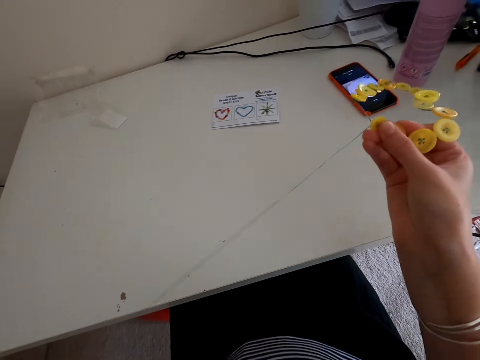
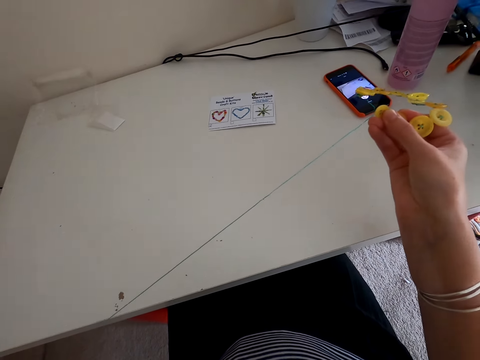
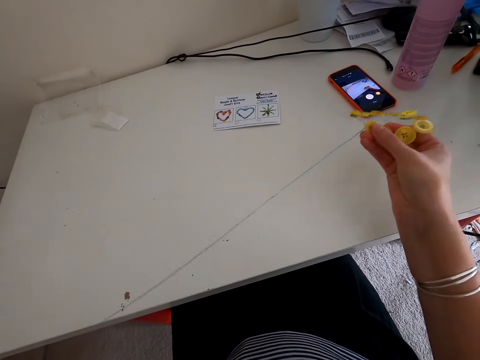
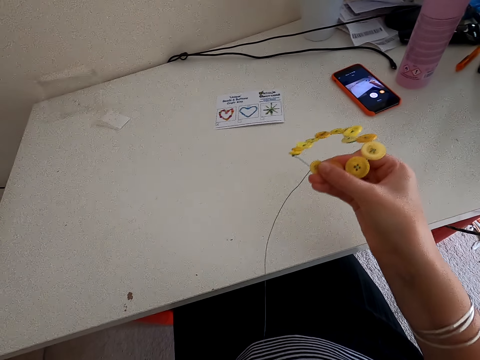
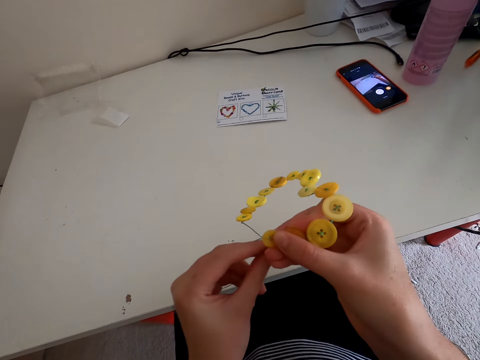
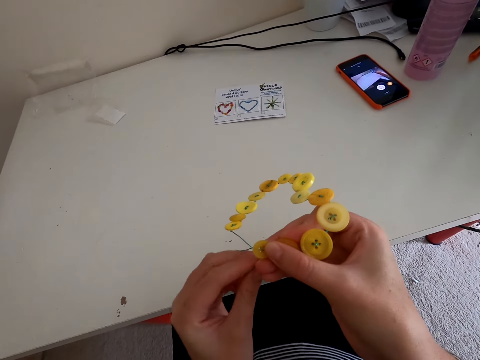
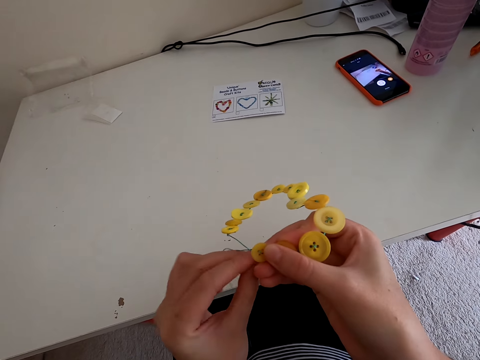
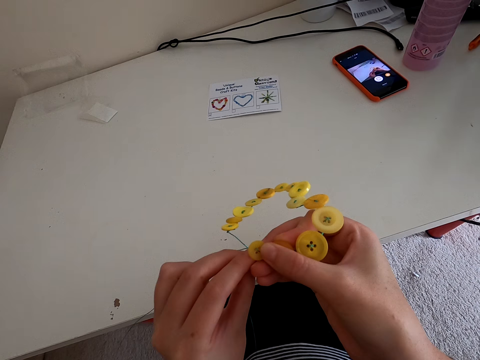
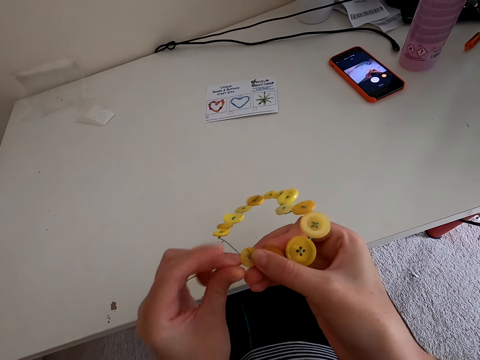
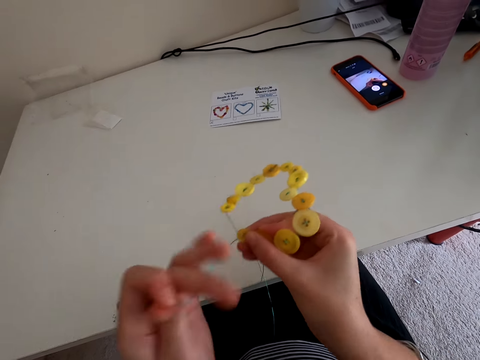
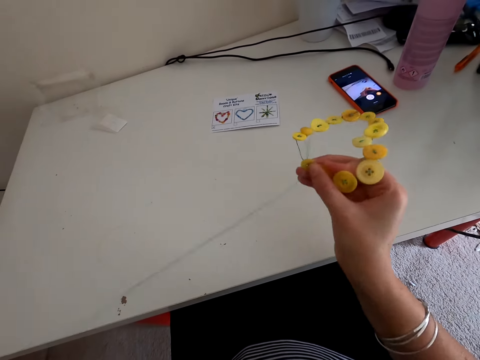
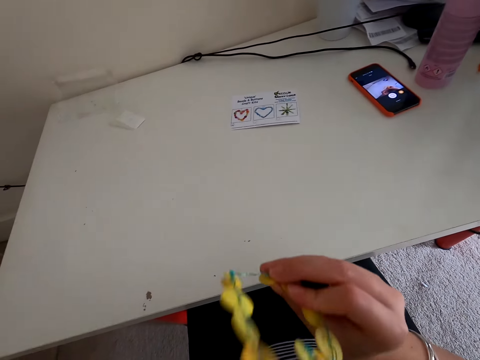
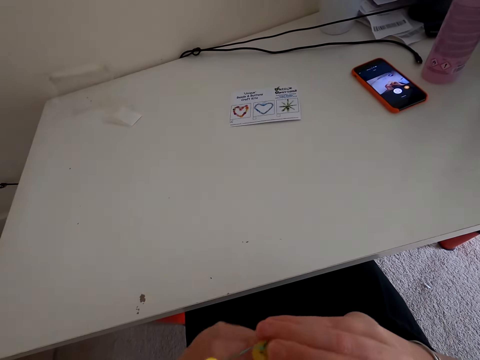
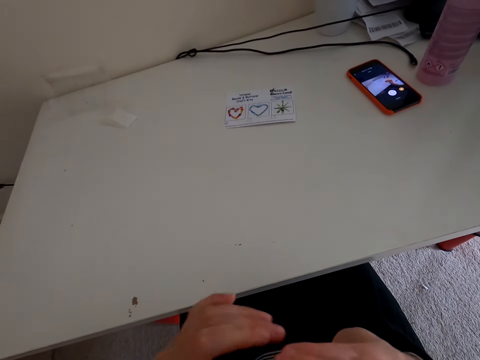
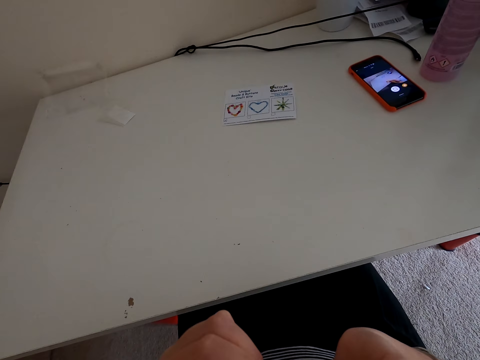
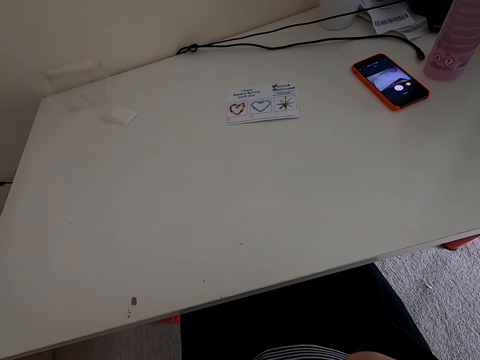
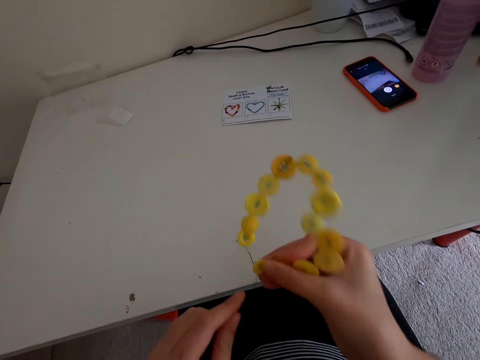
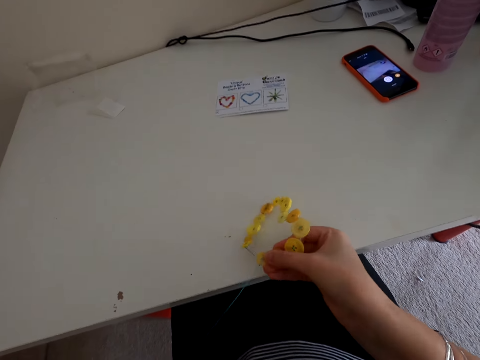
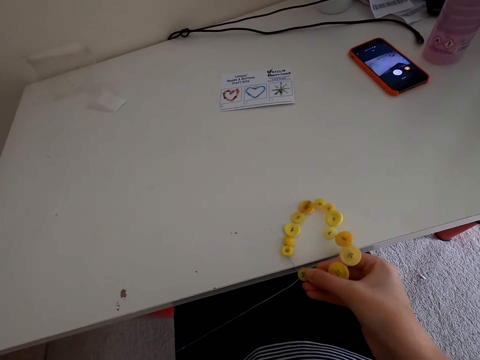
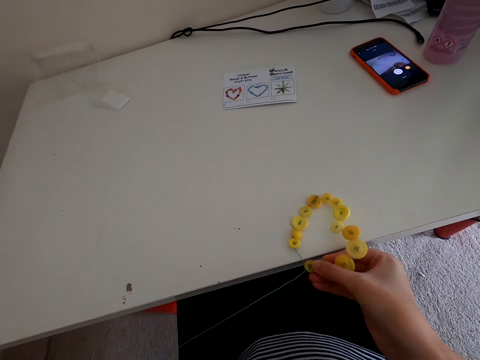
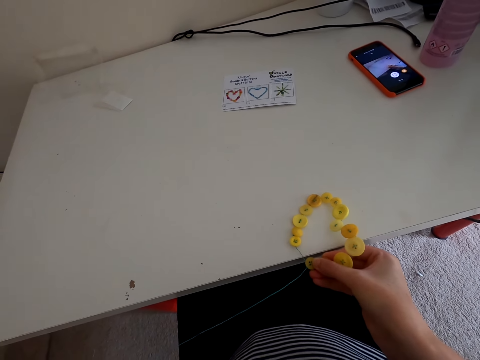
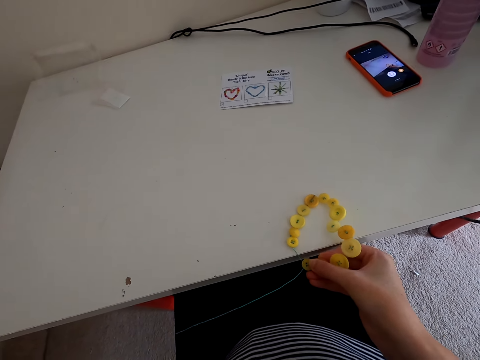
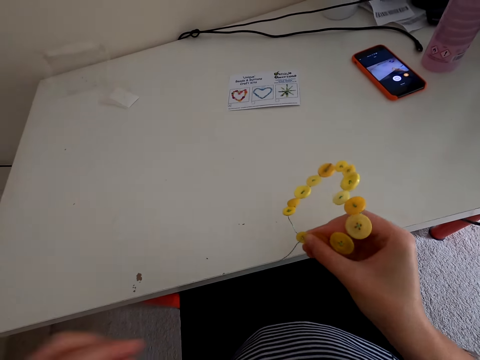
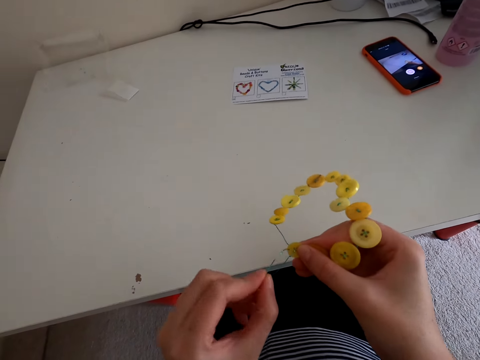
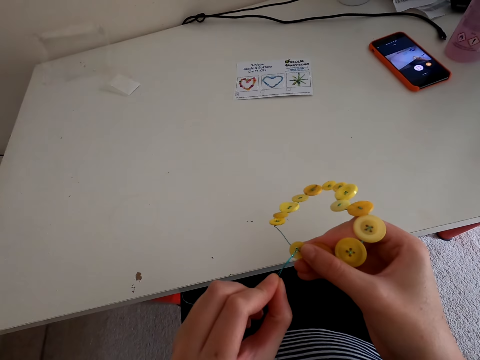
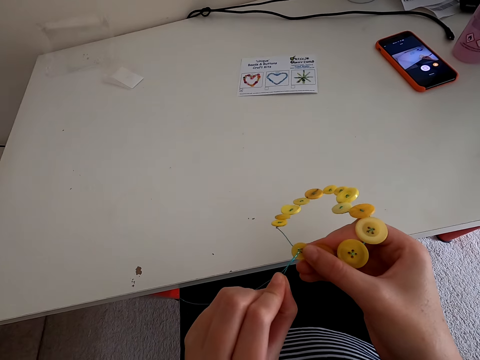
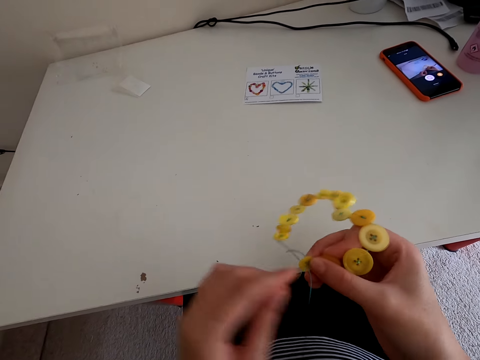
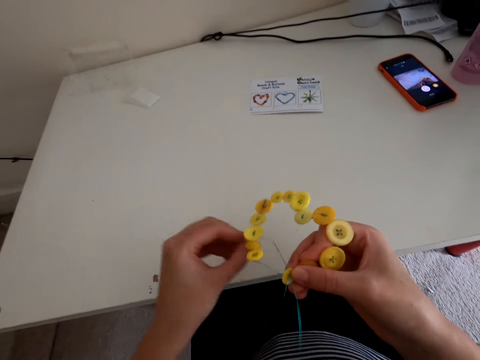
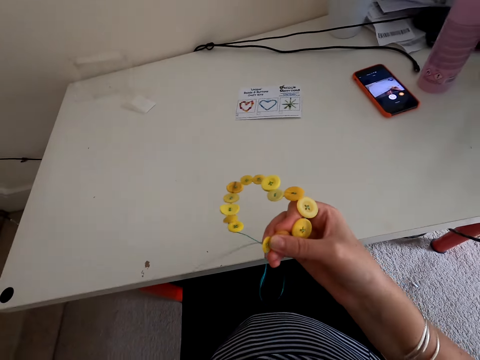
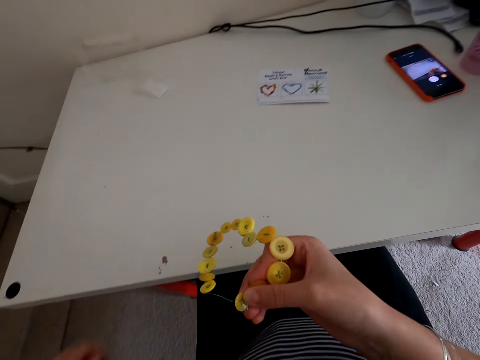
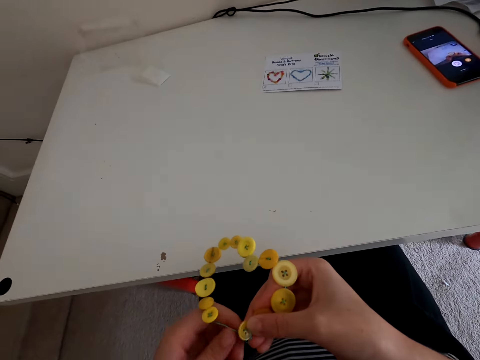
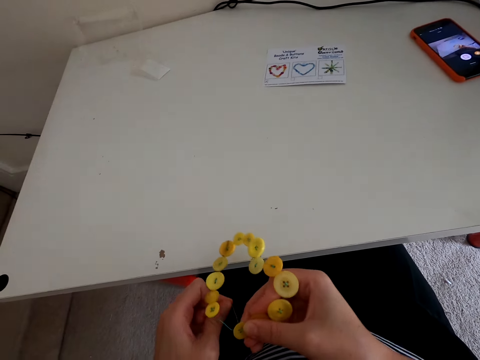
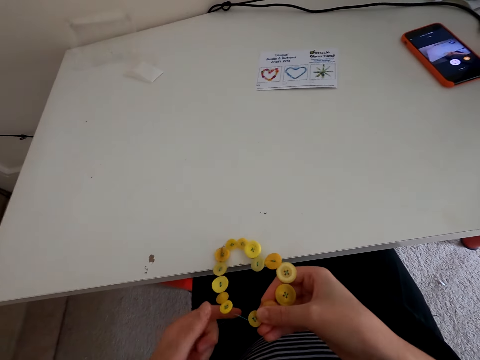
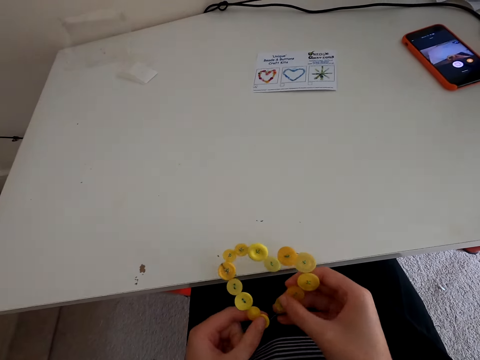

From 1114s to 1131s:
The camera wearer inserts a wire in the button hole. He pulls the wire with his left hand. He turns the beads and craft button kit. He places the beads and craft button kit on a table. He inserts the wire in the button hole. He pulls the wire with his left hand.

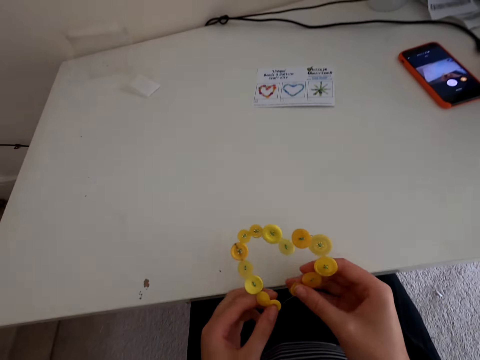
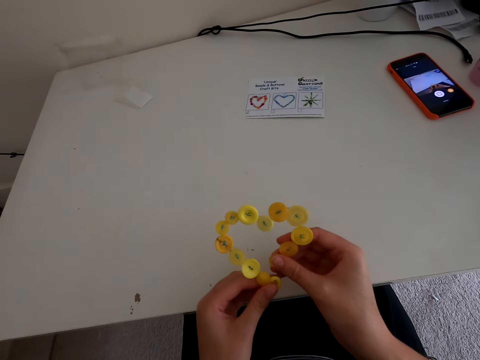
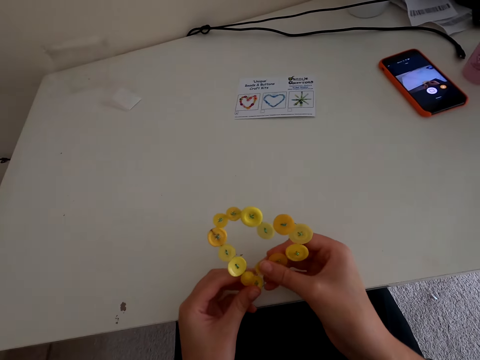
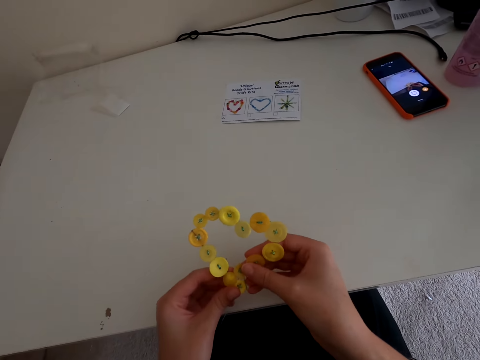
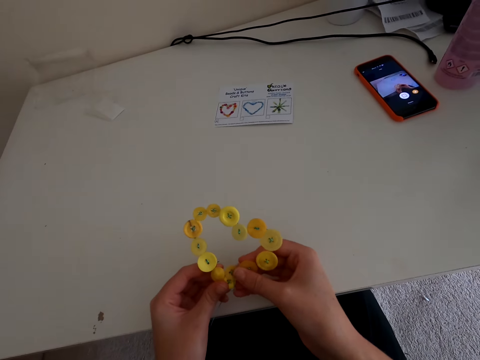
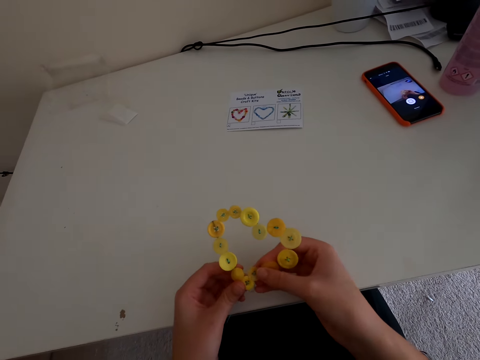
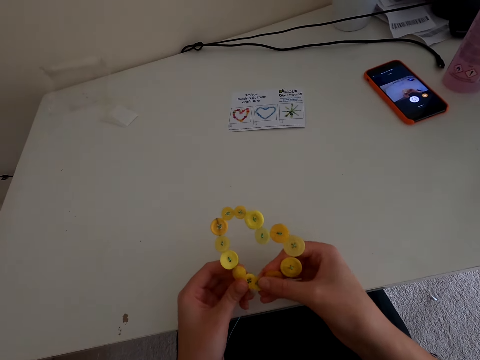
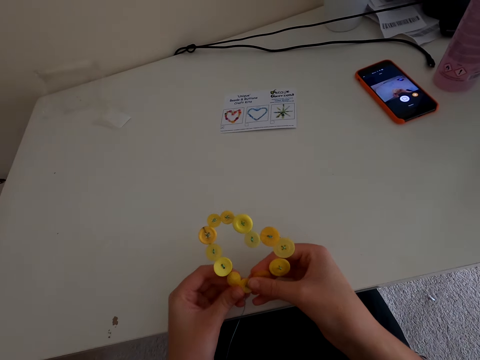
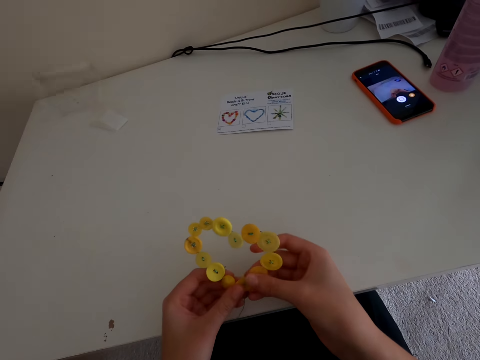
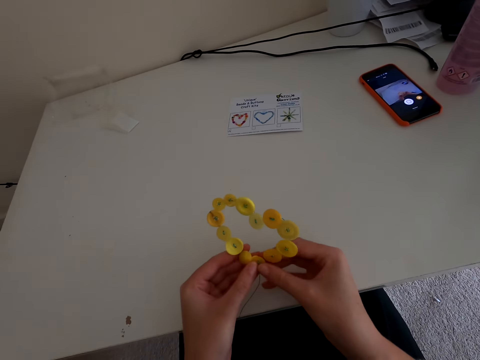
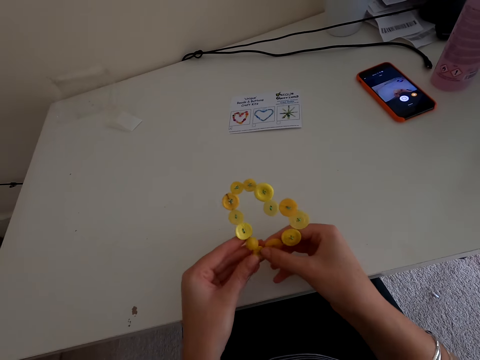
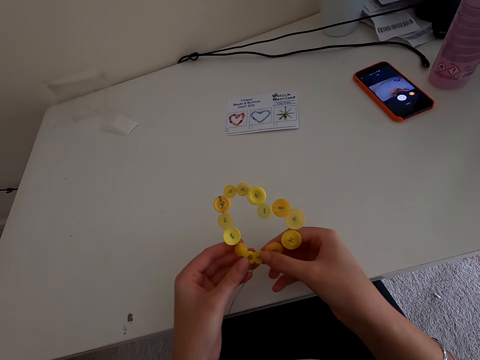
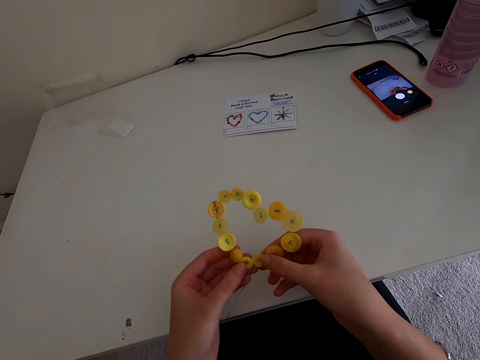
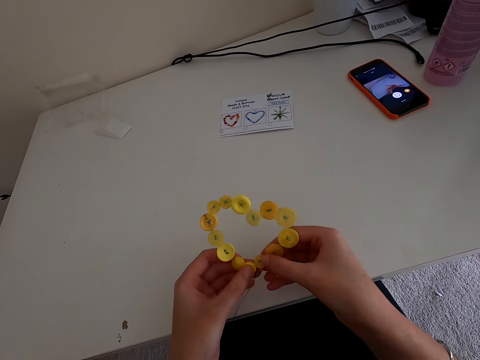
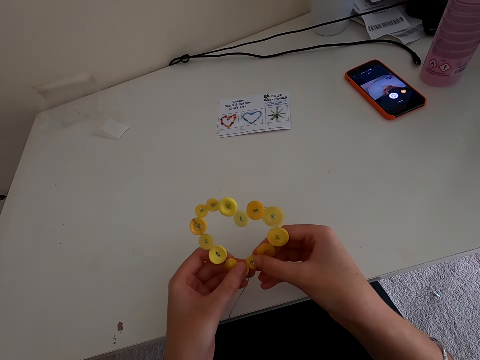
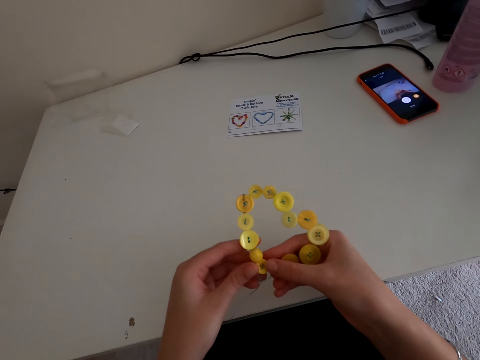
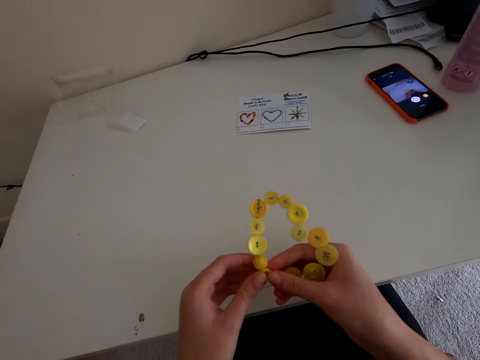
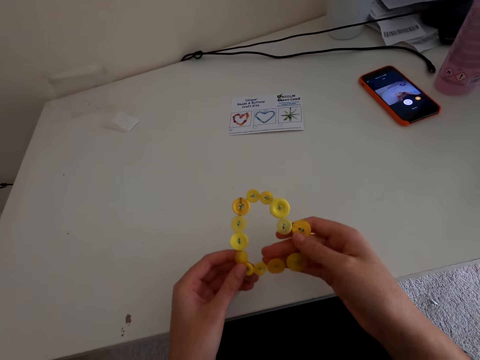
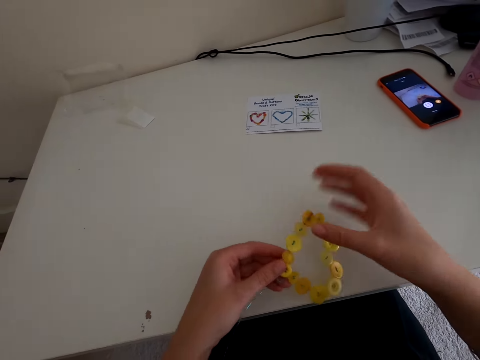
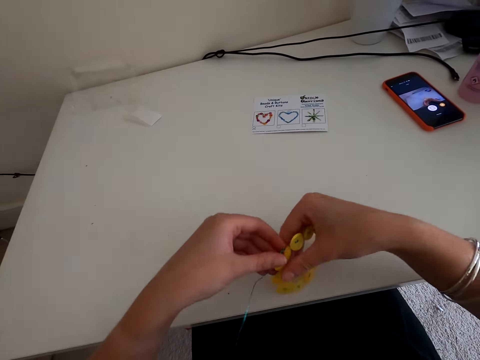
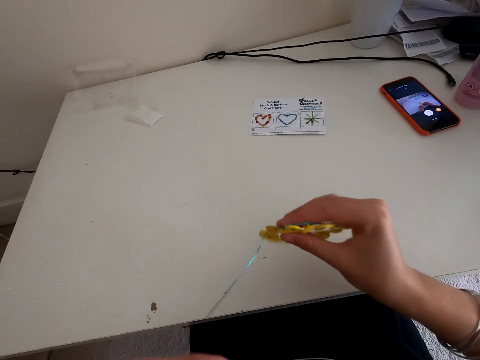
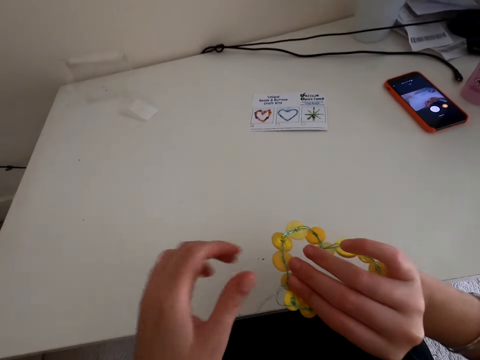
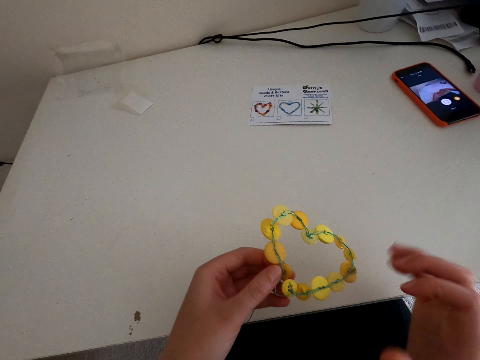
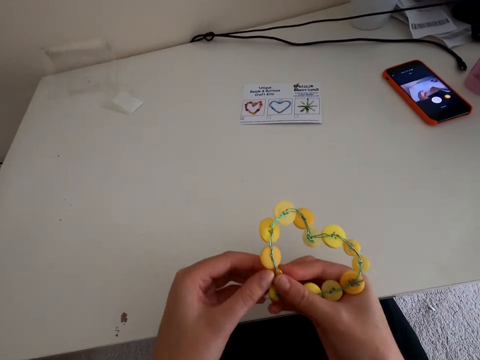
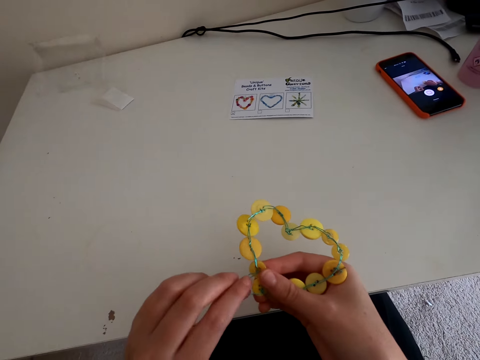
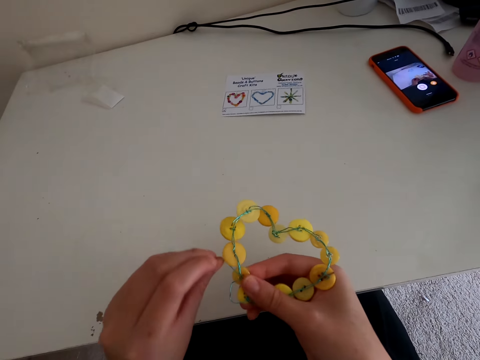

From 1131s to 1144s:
The camera wearer adjusts a button on the other. They turn the beads and craft button kit.
